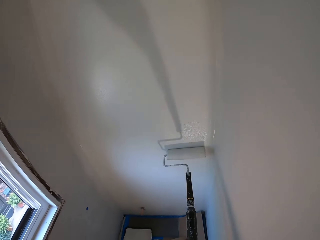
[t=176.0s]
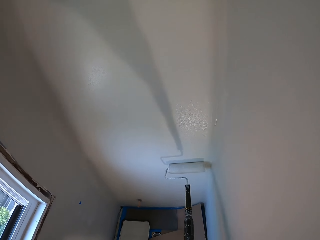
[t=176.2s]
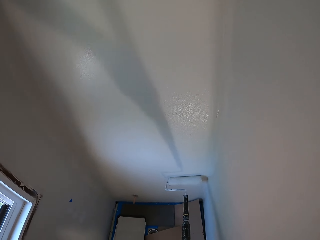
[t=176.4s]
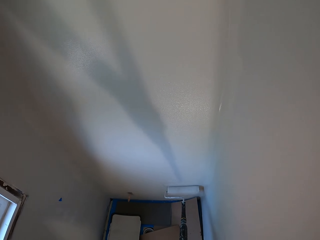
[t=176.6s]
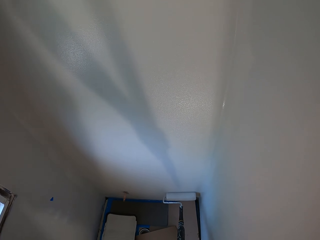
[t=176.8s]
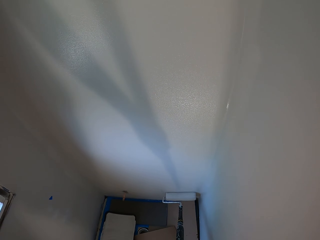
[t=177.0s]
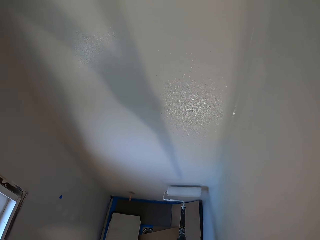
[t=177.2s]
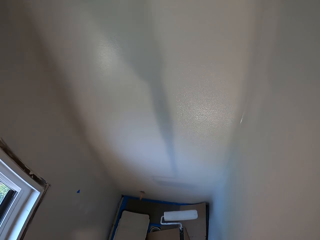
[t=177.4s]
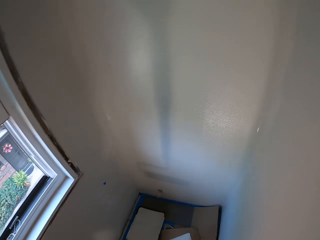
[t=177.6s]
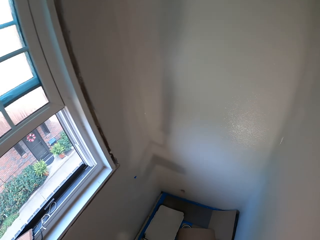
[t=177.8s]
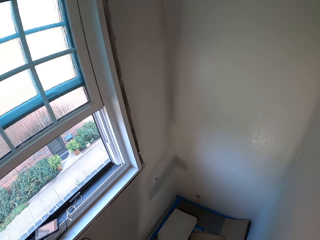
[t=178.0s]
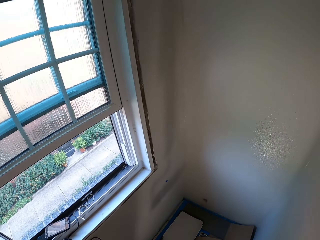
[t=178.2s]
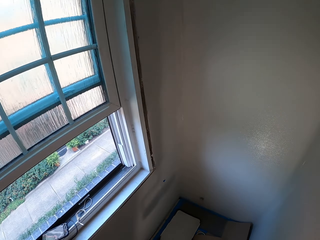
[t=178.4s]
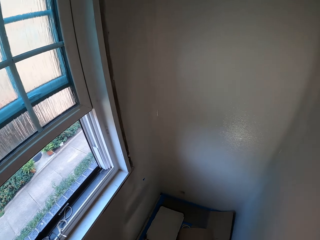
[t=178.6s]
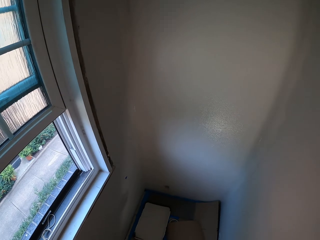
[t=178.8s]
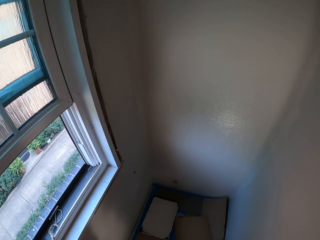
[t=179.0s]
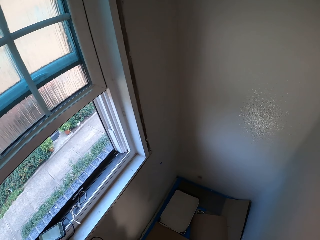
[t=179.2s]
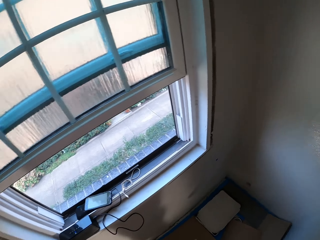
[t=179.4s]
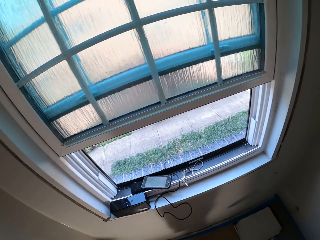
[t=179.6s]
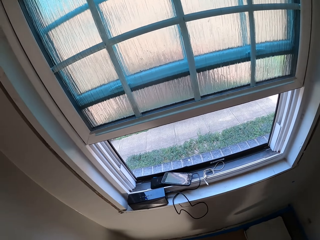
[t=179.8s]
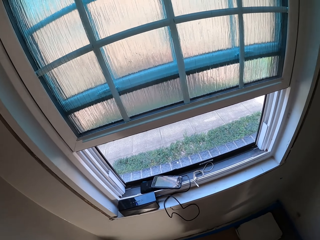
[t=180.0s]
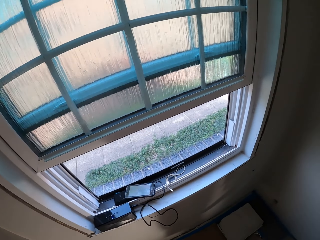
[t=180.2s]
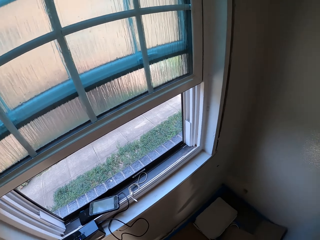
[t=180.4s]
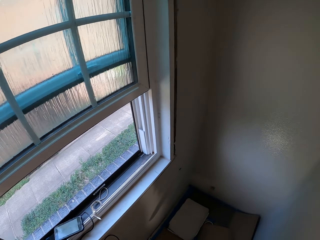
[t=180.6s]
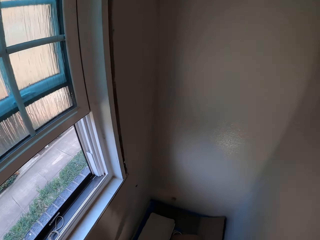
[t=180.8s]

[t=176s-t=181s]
The camera wearer looks around a room and over a window.

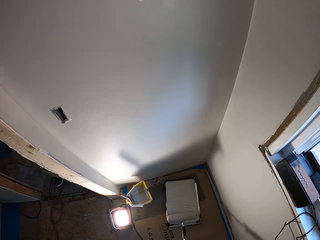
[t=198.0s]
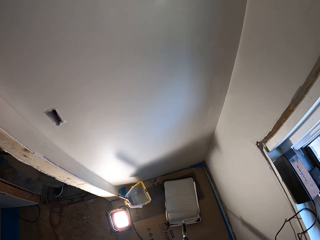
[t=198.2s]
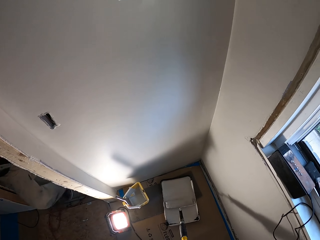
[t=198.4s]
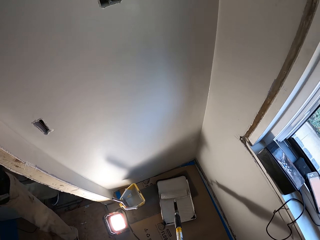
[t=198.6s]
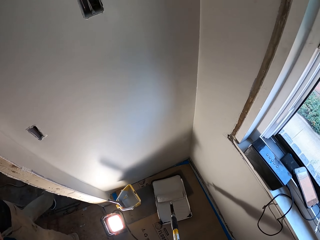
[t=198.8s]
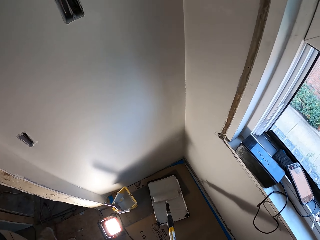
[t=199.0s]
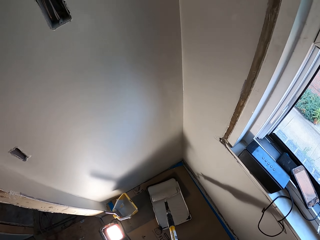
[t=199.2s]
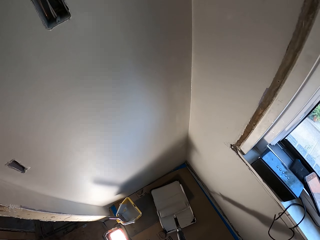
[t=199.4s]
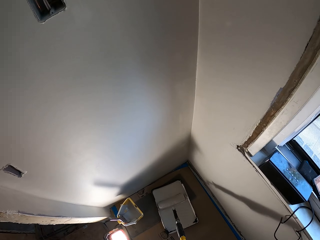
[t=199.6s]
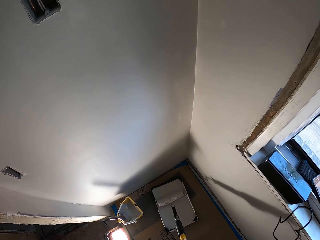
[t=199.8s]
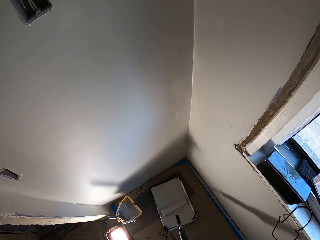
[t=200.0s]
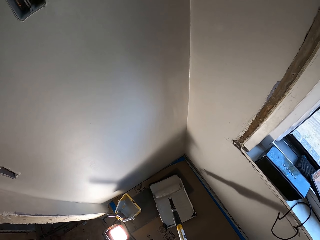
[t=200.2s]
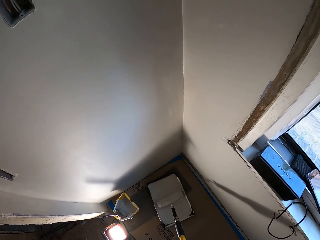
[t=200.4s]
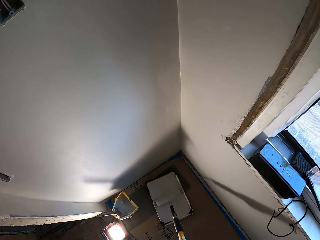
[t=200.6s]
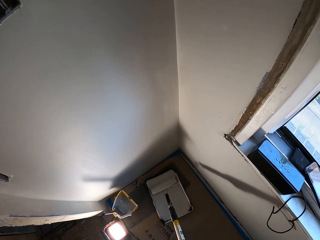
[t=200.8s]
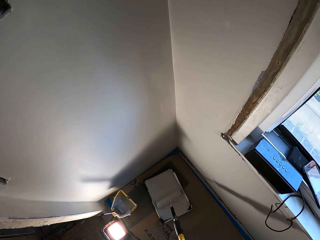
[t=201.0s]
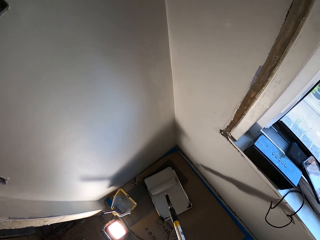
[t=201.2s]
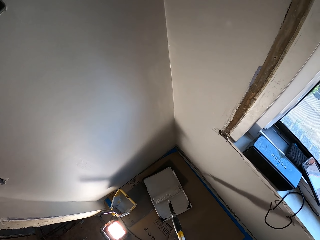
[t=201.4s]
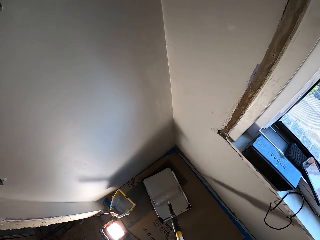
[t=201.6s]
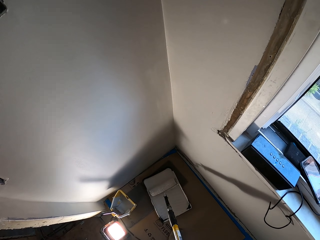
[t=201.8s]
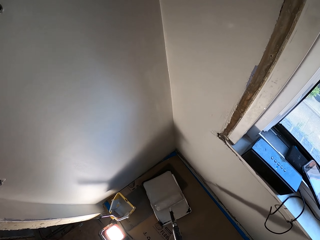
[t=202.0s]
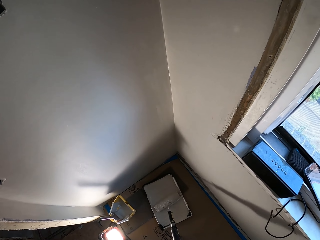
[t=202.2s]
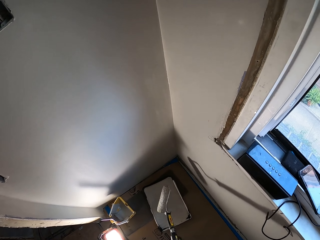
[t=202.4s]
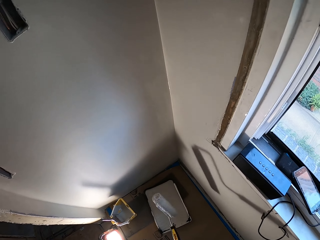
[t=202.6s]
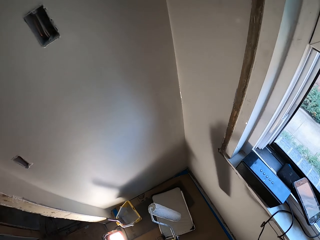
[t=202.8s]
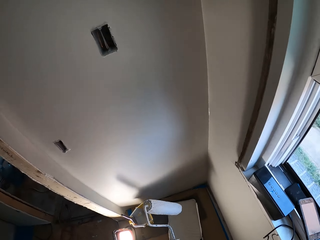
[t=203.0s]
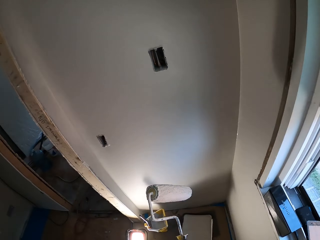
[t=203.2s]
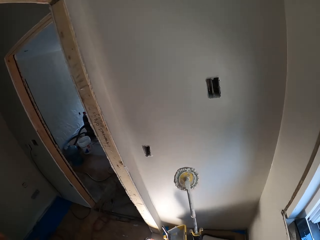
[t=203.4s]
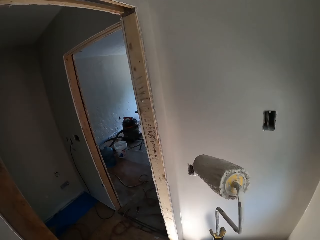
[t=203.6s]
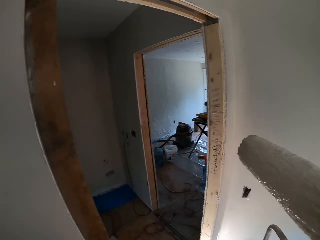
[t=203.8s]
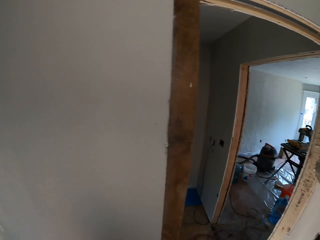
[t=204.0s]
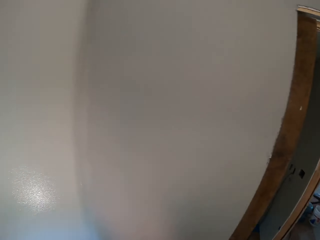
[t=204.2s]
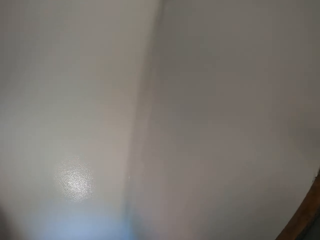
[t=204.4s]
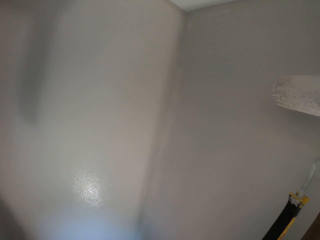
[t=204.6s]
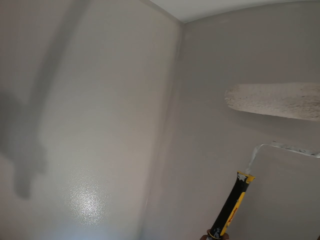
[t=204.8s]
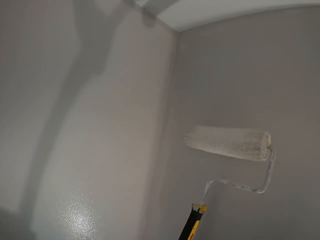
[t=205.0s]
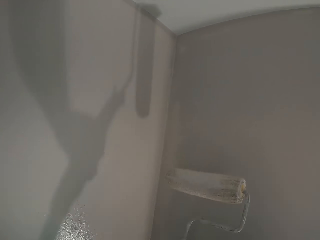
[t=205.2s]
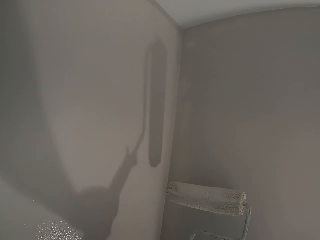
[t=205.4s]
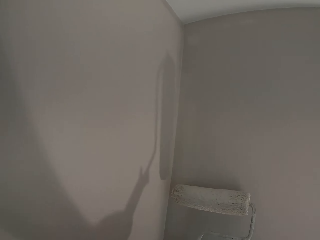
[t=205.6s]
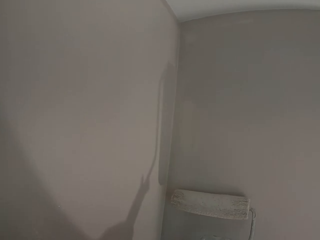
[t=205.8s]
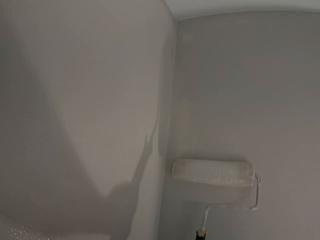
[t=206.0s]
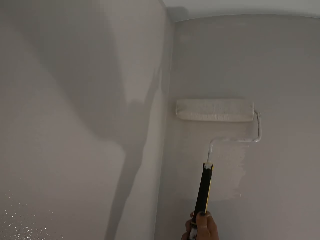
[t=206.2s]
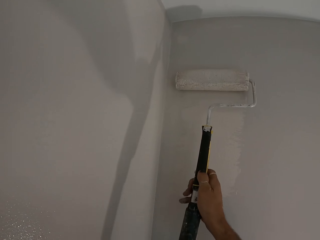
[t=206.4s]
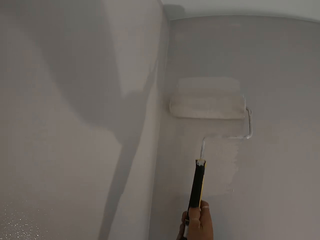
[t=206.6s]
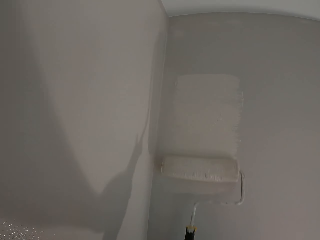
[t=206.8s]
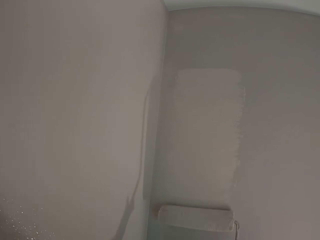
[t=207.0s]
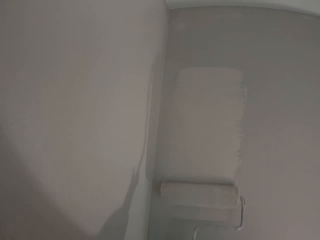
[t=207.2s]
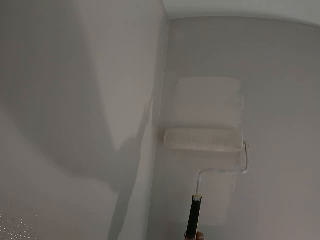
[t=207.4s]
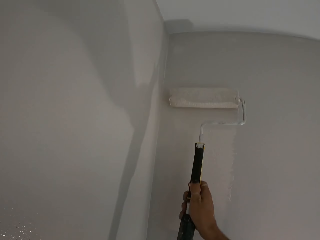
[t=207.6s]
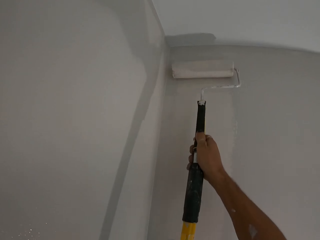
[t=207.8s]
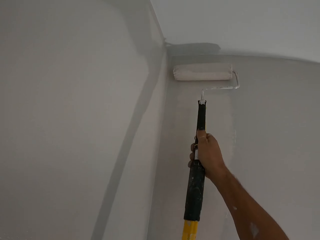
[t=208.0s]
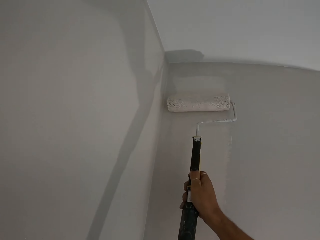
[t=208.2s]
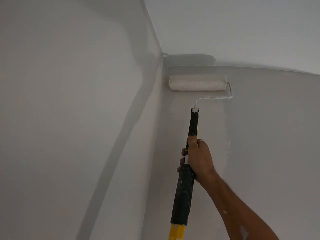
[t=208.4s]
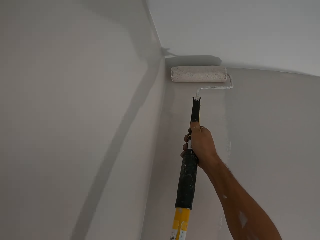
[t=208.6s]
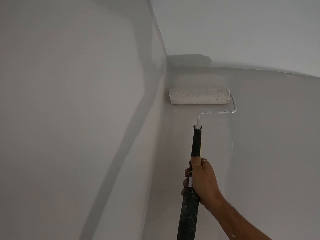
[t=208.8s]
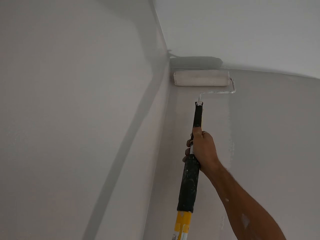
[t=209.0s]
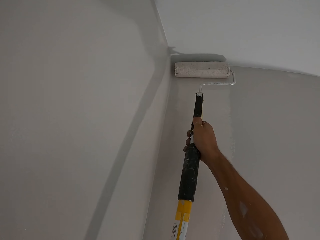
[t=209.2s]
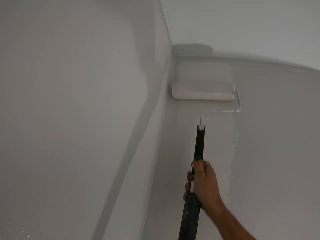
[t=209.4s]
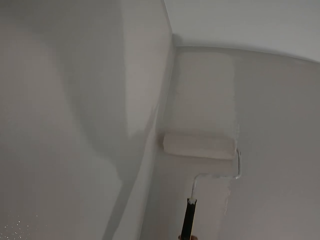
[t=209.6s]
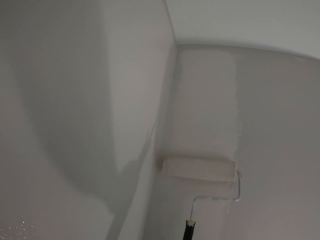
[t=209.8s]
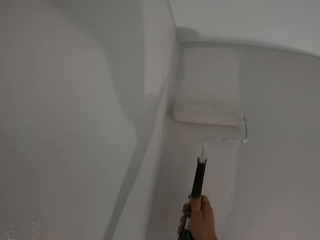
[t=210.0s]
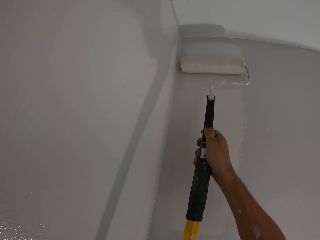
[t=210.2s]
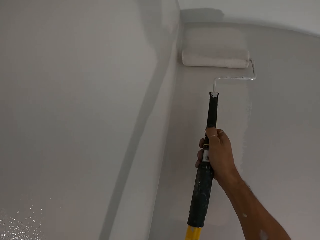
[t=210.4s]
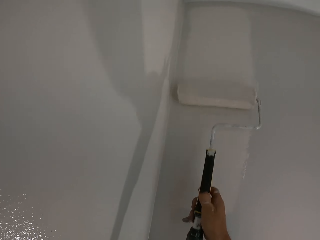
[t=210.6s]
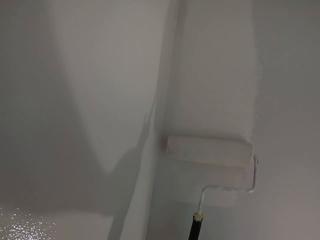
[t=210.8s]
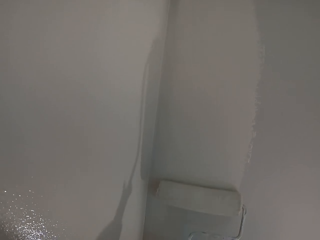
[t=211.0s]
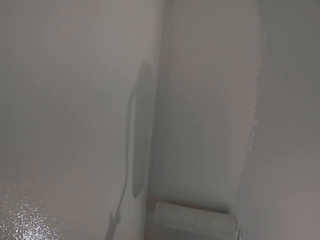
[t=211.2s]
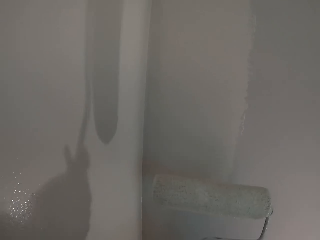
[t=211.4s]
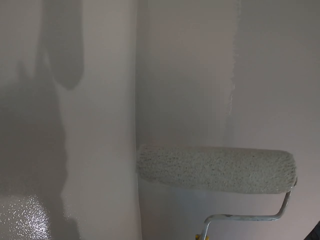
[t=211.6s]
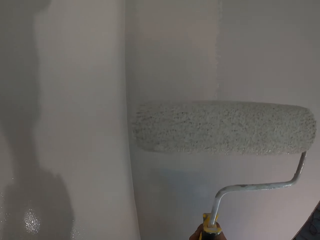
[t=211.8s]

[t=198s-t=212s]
The camera wearer rolls a roller paint brush in a paint bucket. They slightly turn to an adjacent left wall. They paint the wall using the roller paint brush.

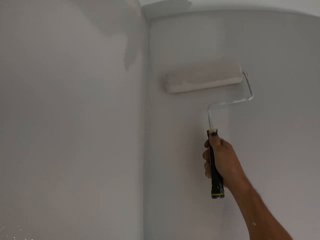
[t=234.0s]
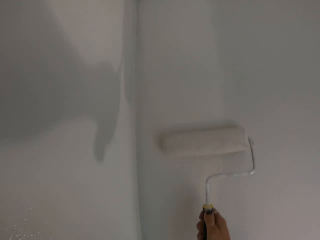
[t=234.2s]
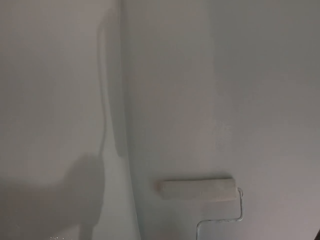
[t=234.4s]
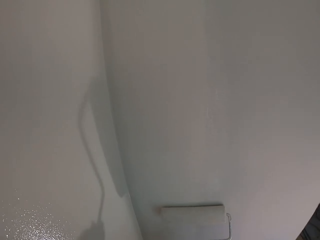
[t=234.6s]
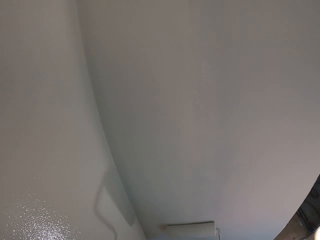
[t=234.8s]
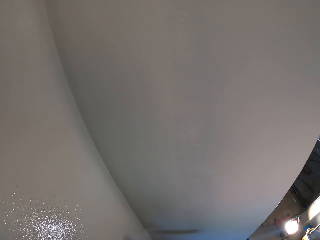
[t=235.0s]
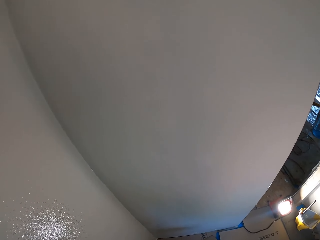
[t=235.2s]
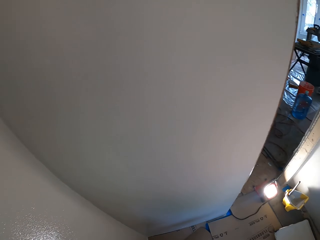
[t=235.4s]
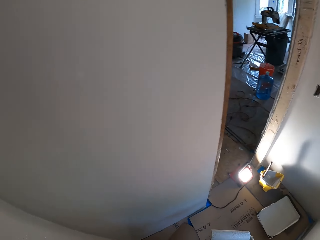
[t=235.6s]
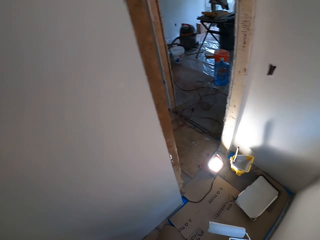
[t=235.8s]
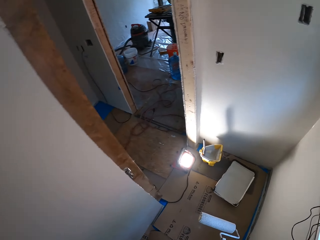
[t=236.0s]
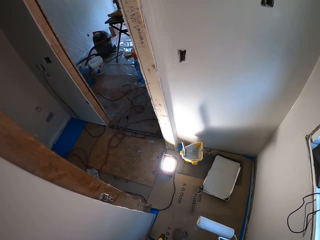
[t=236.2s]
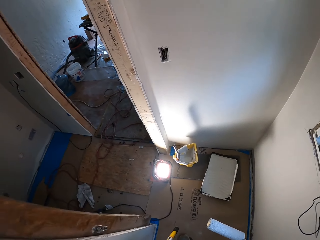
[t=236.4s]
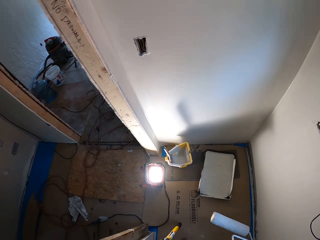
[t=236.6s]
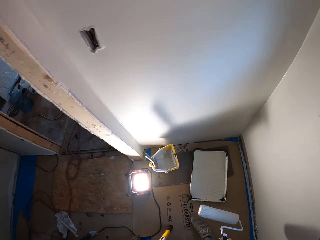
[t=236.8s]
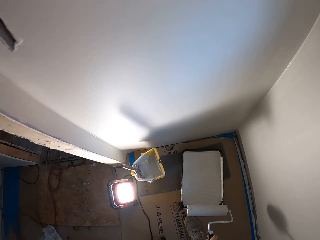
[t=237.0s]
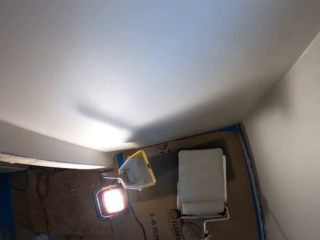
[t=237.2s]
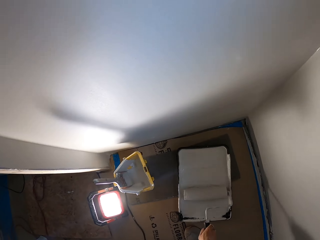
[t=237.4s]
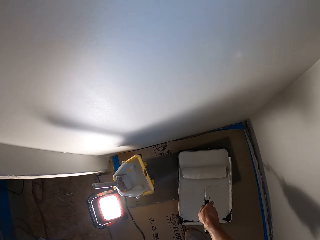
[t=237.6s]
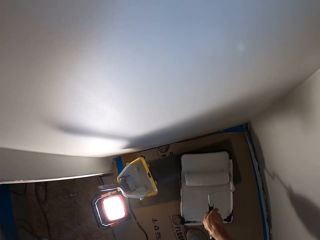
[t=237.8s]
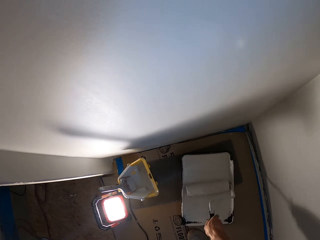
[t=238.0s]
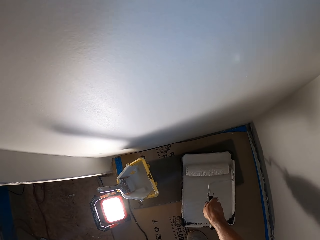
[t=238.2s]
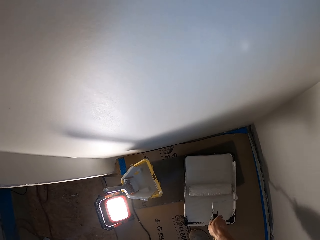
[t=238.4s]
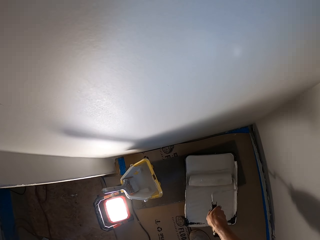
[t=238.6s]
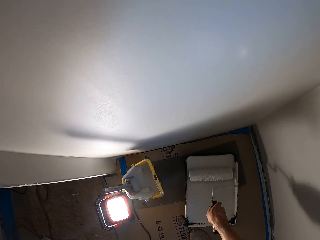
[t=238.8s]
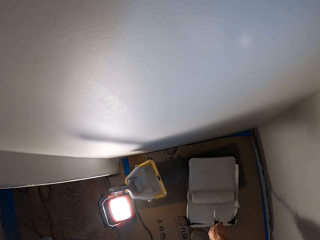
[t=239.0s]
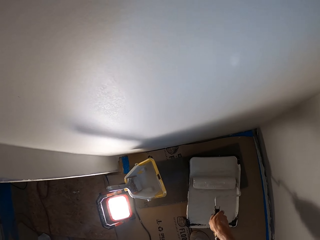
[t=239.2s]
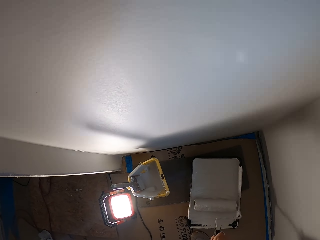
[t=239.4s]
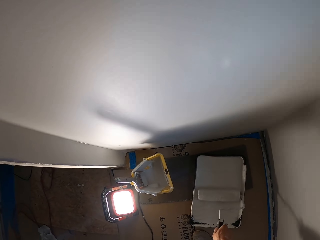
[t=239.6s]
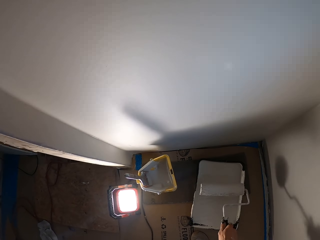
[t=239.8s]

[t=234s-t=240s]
The camera wearer moves towards a paint bucket to the right. They roll a roller paint brush in the paint bucket.
